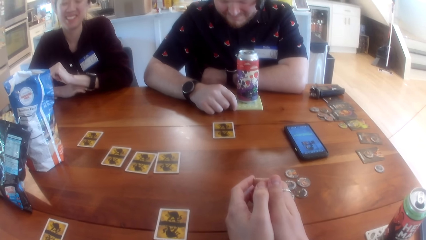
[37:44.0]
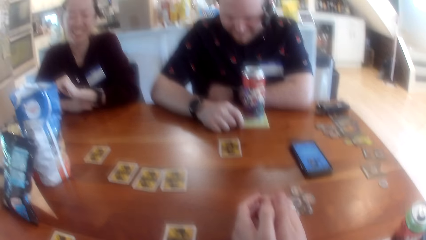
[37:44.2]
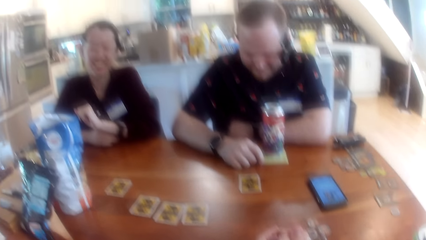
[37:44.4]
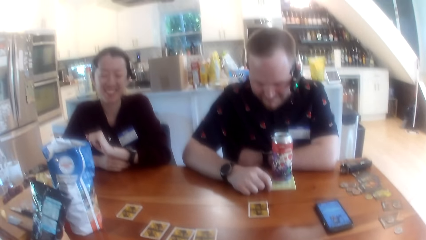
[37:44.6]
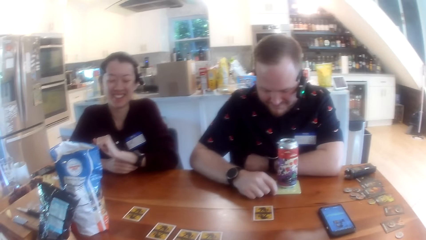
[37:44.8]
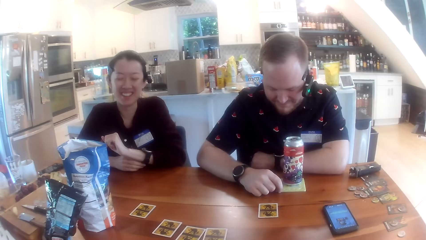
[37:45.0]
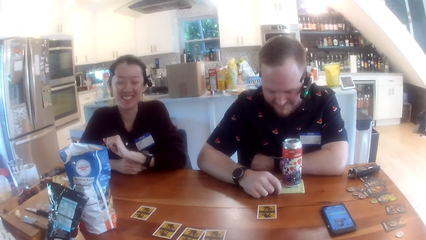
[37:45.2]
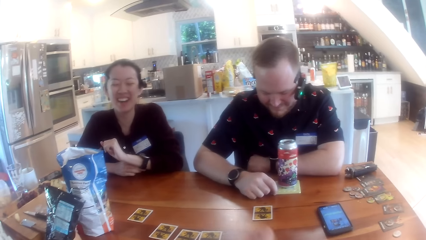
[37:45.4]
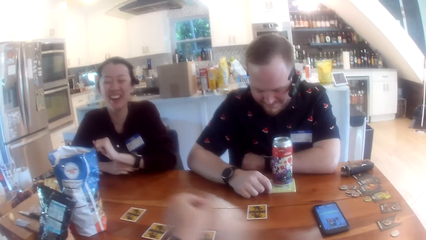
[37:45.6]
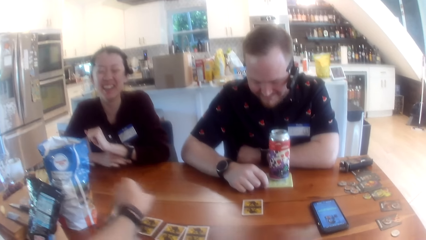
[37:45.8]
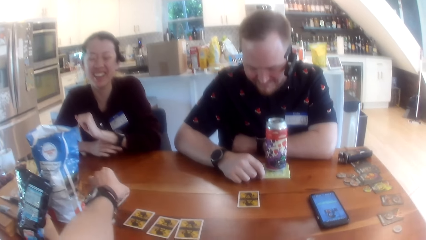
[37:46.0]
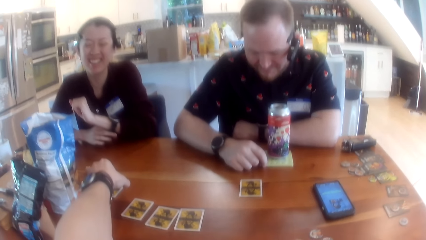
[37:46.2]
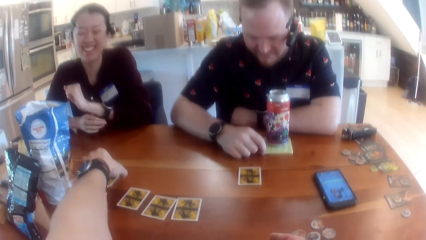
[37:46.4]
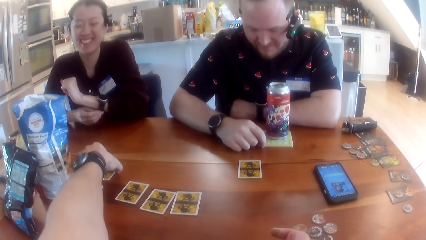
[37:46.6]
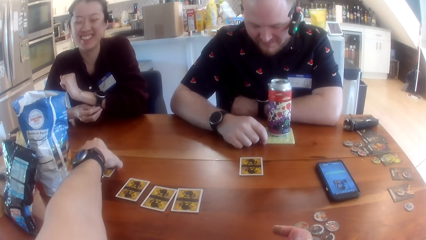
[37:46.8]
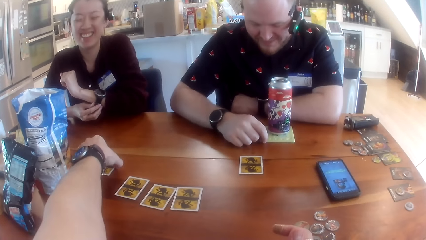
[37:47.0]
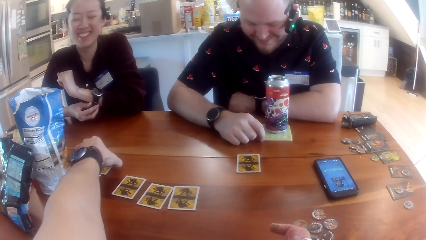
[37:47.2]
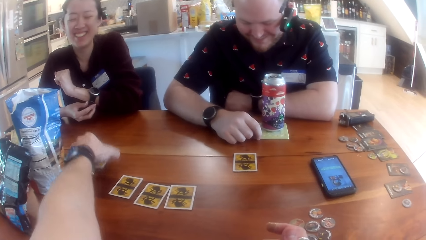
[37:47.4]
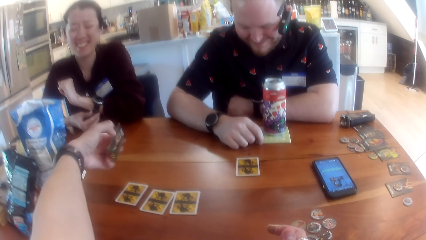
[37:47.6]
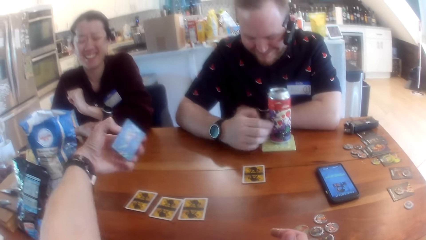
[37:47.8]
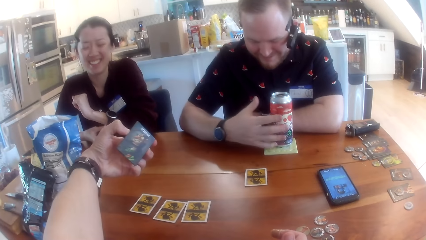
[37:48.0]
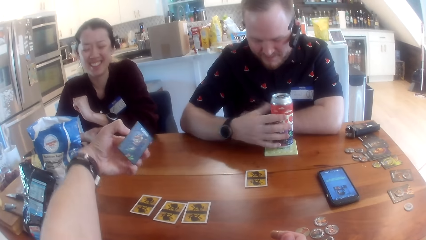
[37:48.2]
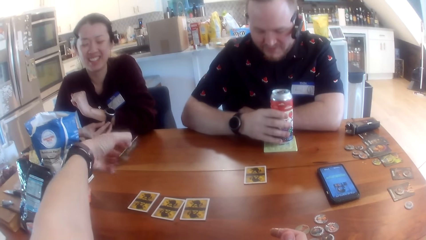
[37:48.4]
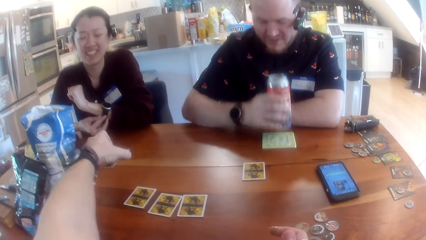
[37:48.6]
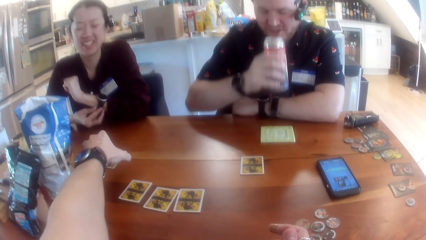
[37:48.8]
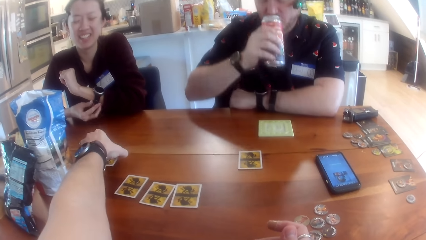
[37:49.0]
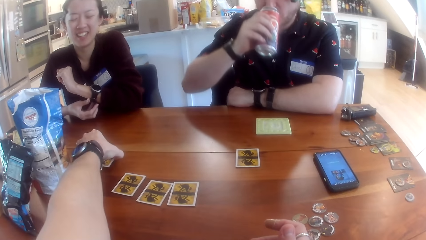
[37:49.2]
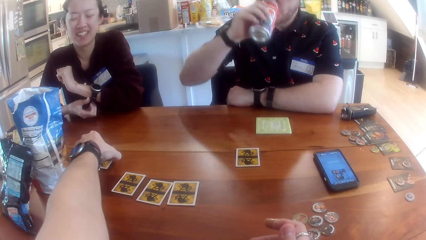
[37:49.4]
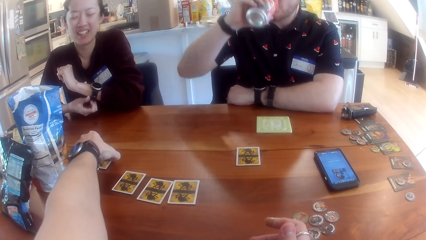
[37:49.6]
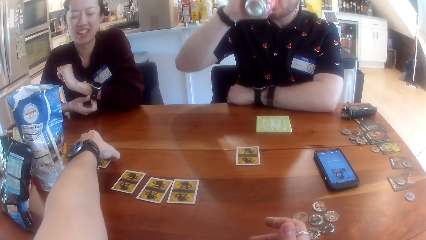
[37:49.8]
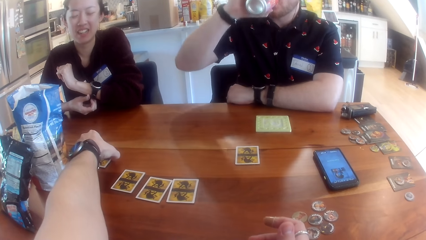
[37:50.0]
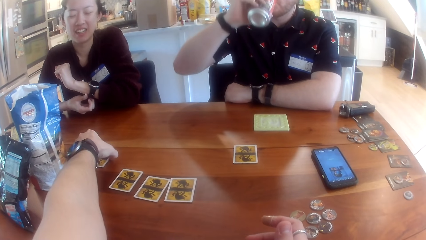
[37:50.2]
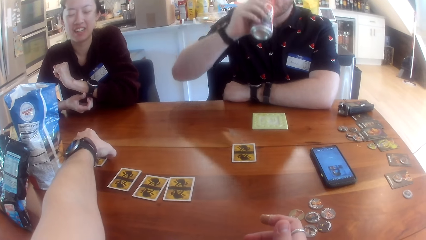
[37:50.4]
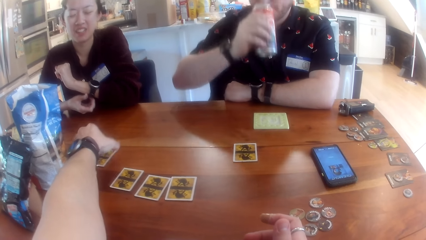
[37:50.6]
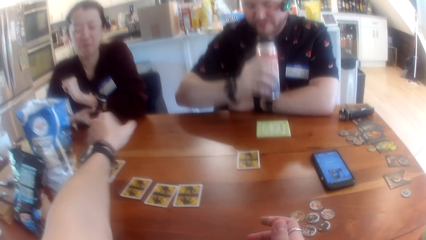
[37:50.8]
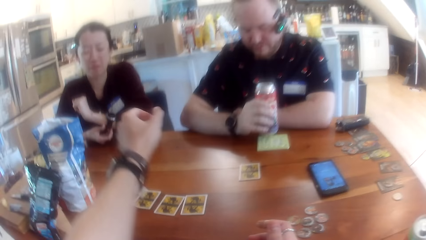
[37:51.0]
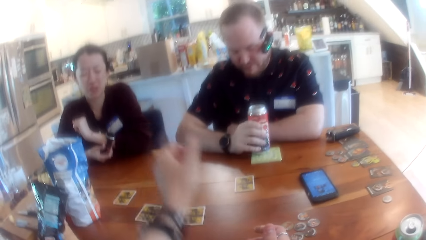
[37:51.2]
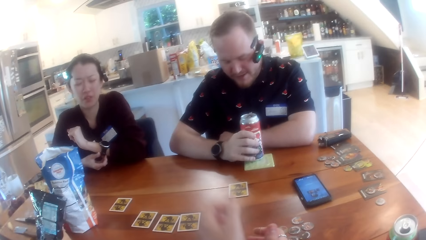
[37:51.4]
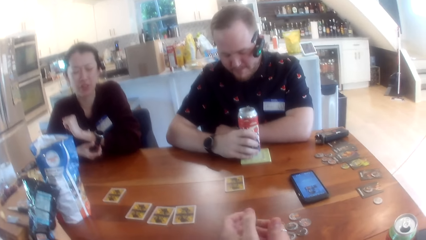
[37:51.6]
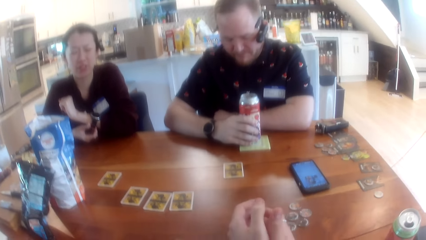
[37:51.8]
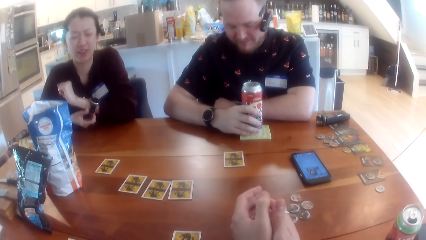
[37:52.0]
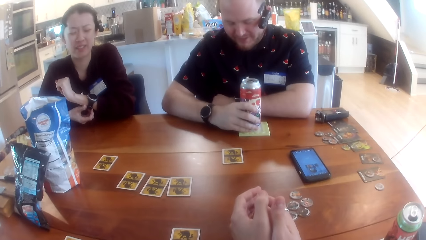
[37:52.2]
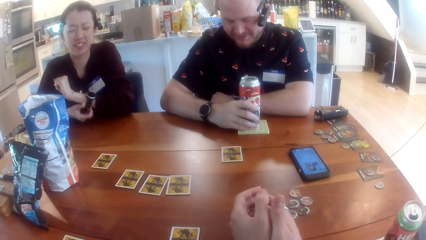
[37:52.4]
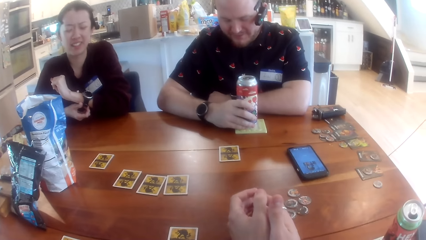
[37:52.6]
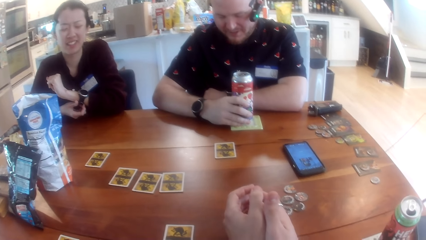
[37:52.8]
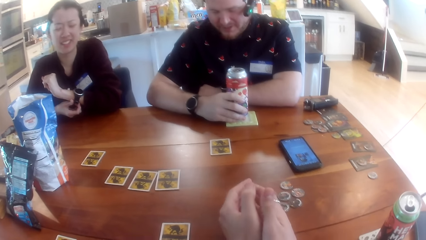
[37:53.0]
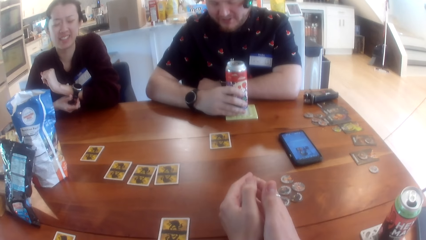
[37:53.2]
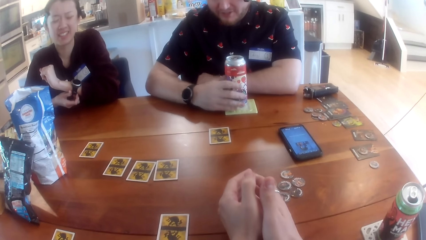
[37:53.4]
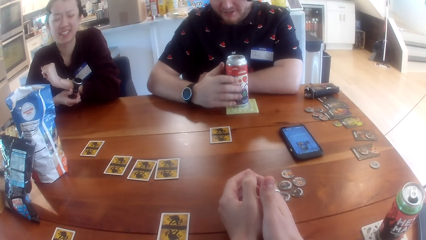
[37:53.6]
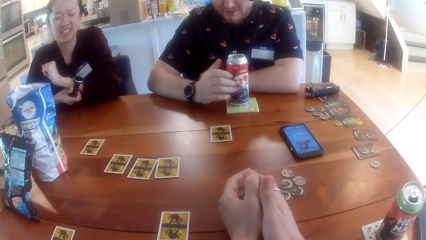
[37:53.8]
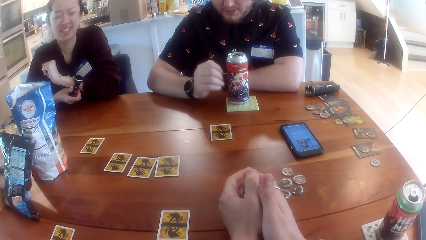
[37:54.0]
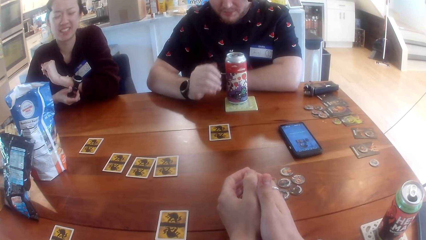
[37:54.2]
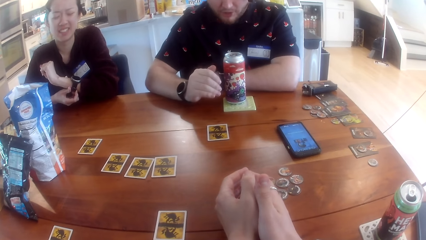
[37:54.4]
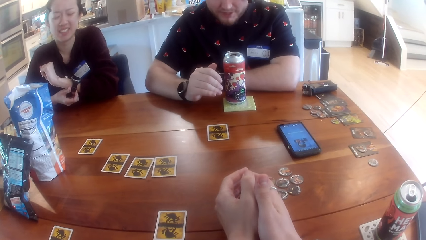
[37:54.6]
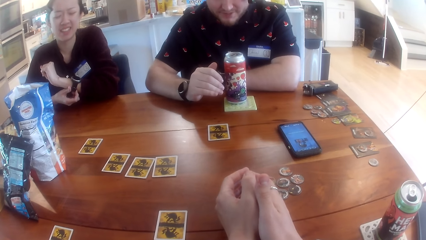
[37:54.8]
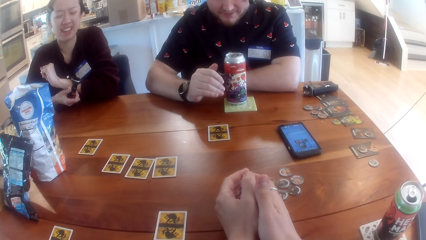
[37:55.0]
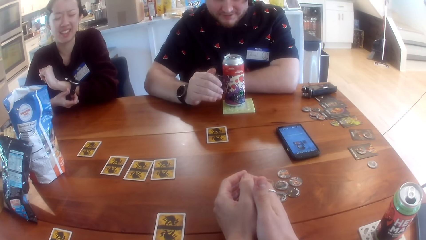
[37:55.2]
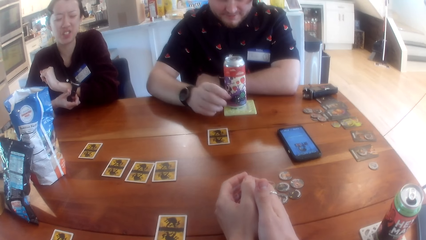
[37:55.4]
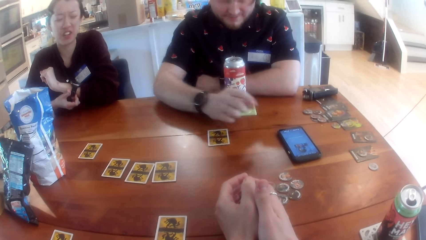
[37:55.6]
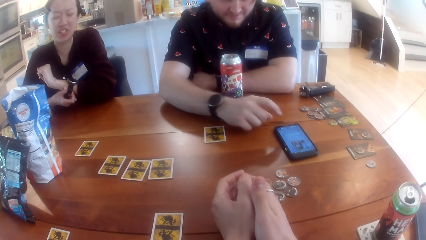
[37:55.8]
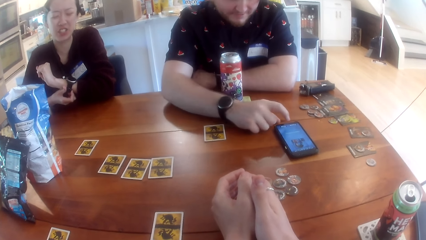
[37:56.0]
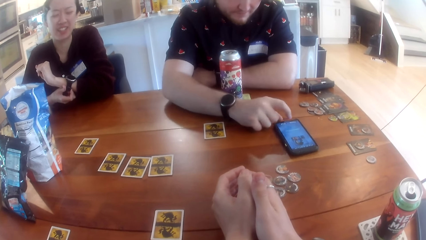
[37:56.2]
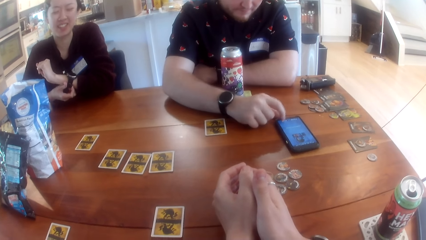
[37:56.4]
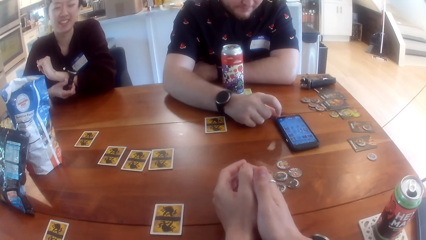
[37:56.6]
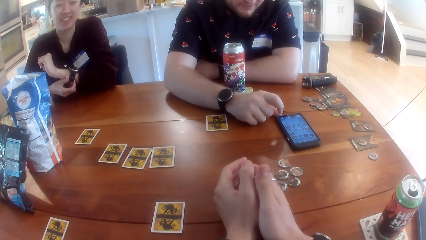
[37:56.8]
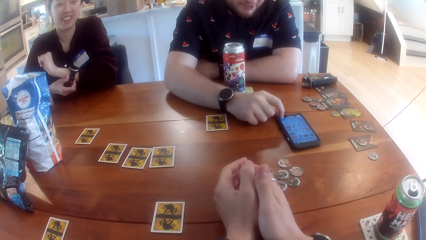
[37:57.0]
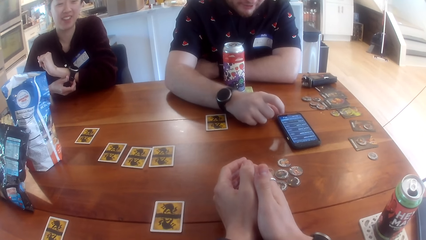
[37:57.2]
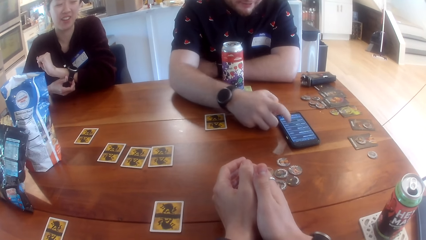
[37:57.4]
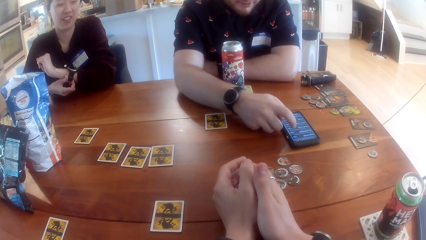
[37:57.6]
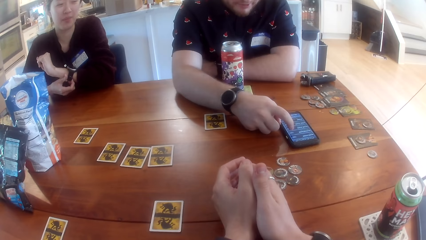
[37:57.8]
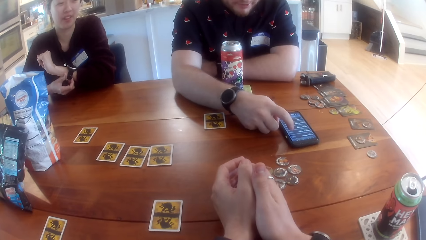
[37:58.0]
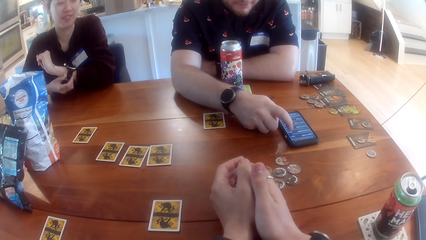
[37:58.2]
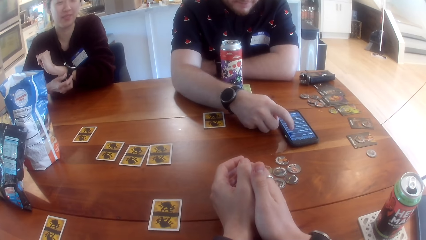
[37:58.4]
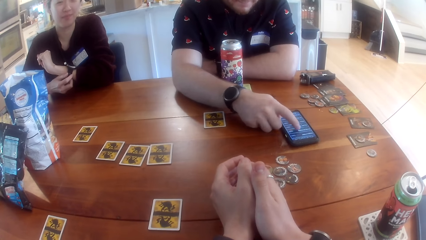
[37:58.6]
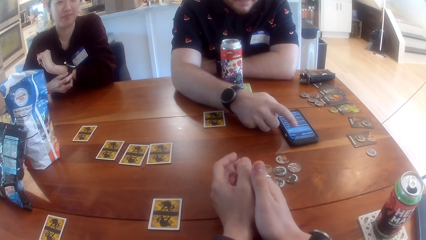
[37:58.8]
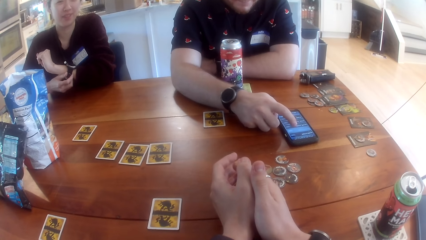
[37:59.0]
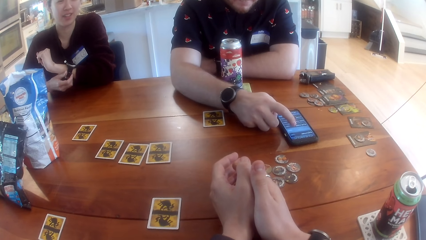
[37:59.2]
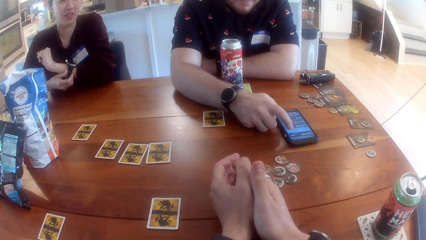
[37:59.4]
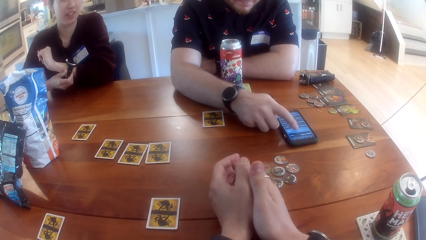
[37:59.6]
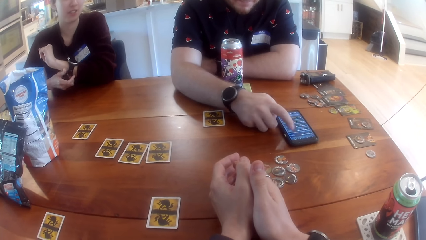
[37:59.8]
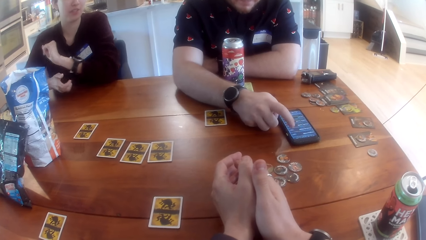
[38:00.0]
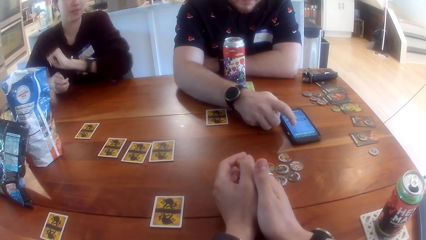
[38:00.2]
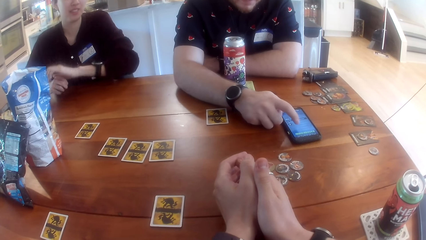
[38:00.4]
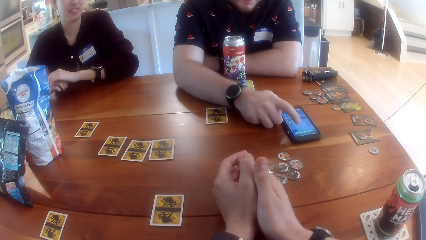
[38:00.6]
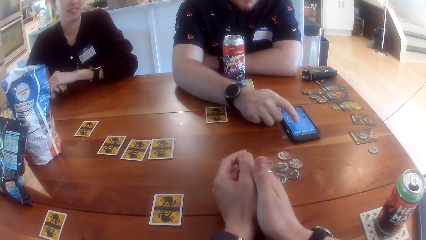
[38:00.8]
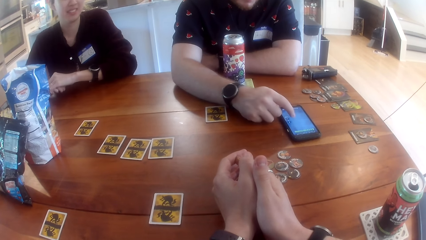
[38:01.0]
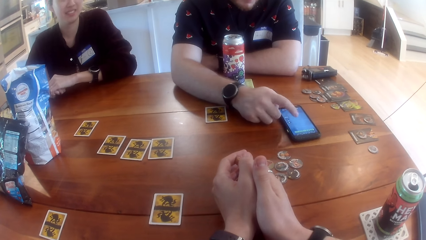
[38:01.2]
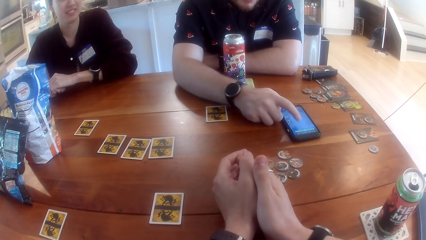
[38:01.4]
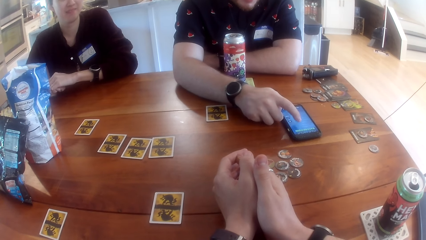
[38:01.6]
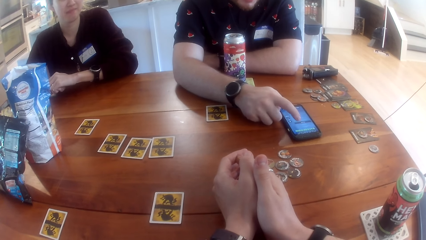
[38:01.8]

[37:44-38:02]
The camera wearer picks the card on the table with his left hand. He checks the card on his left hand. A man picks a can drink on the table with his right hand. The camera wearer drops the card on the table. The man drinks from the can drink in his right hand and drops the can drink on the table with his right hand. The camera wearer interacts with the man, a woman and another woman at the table. He looks around. The man operates the phone on the table with his left hand.
